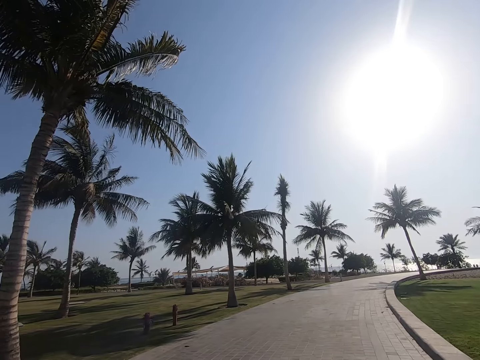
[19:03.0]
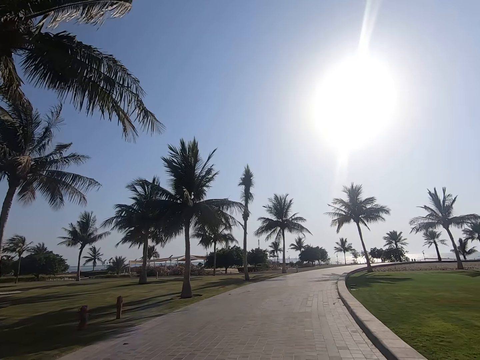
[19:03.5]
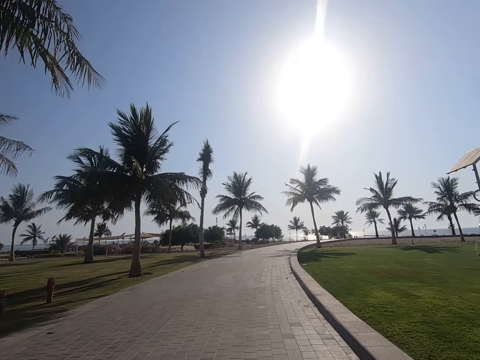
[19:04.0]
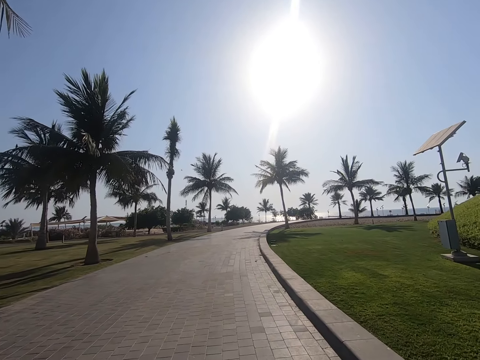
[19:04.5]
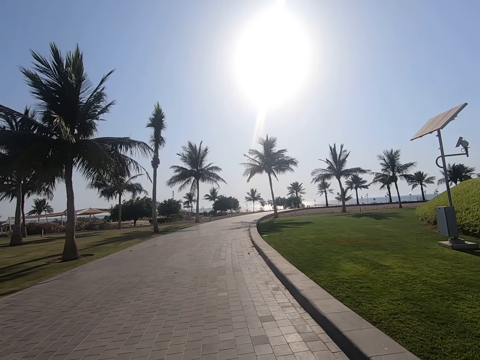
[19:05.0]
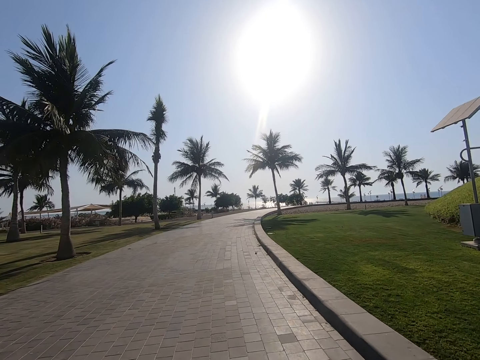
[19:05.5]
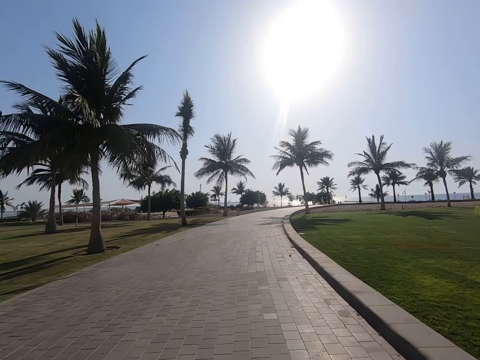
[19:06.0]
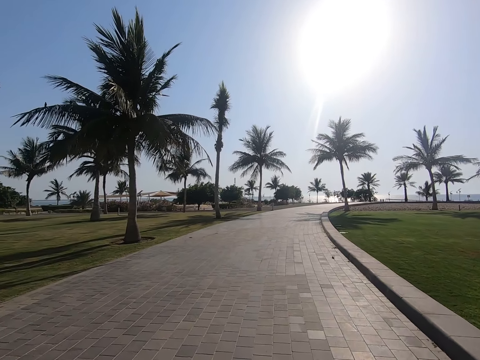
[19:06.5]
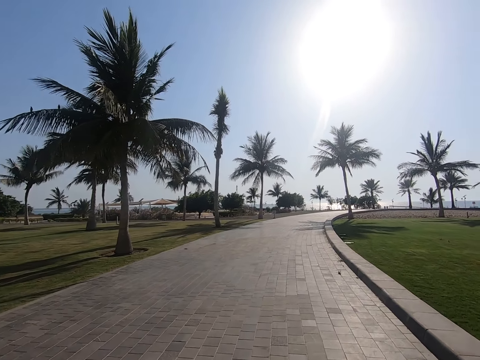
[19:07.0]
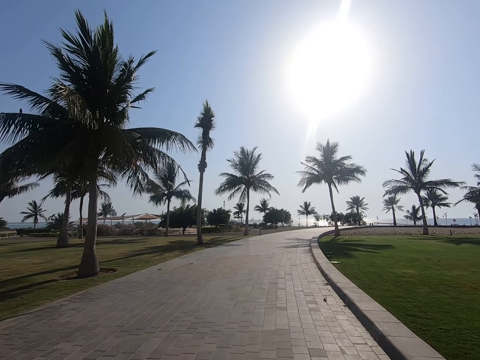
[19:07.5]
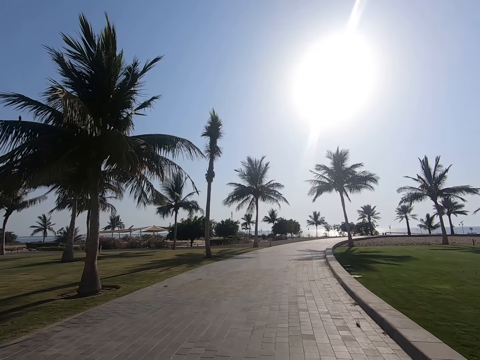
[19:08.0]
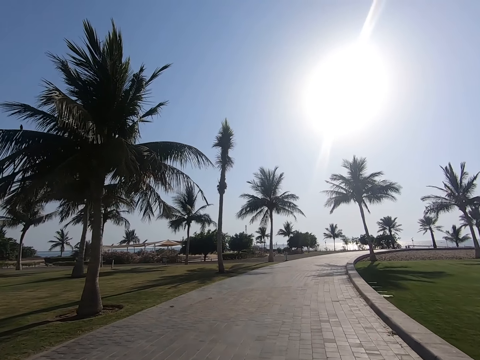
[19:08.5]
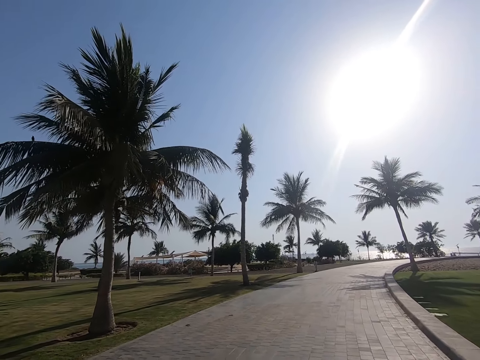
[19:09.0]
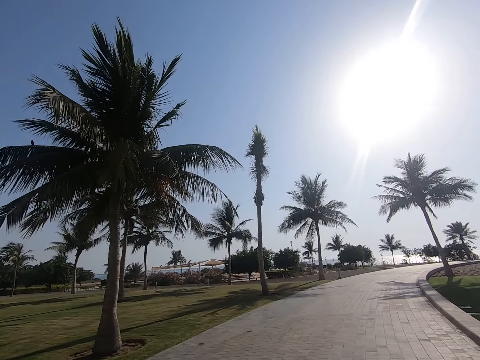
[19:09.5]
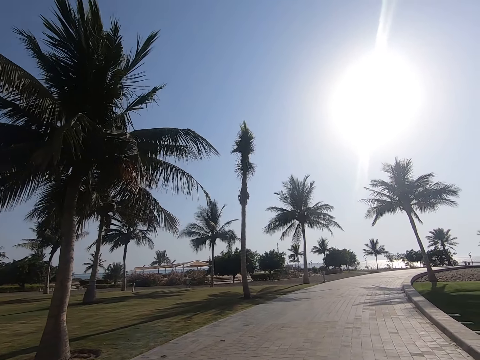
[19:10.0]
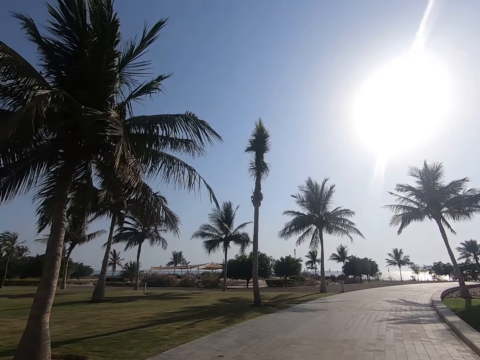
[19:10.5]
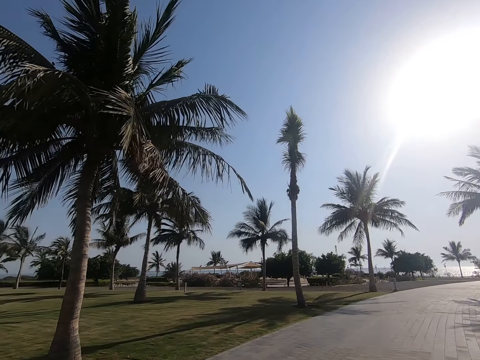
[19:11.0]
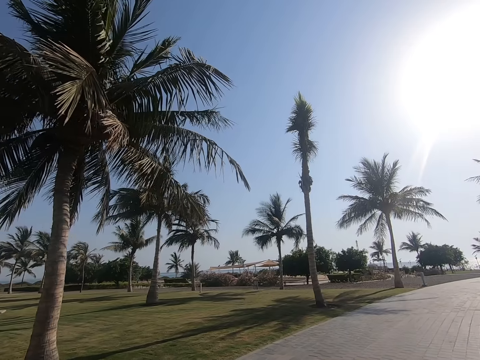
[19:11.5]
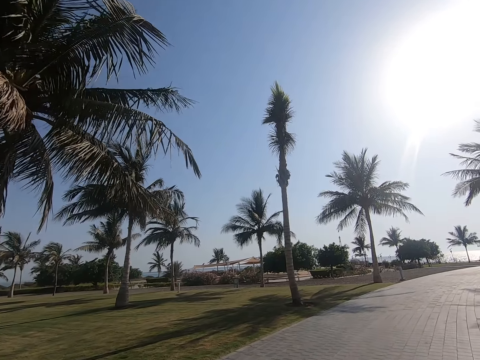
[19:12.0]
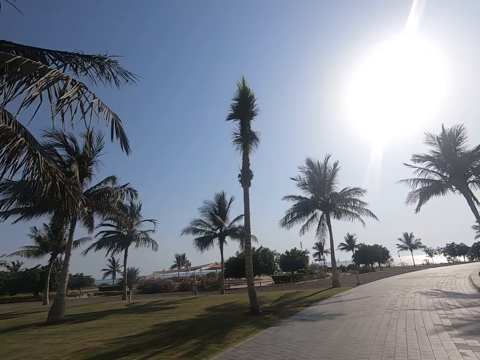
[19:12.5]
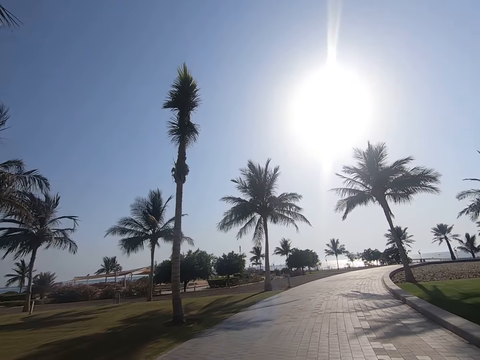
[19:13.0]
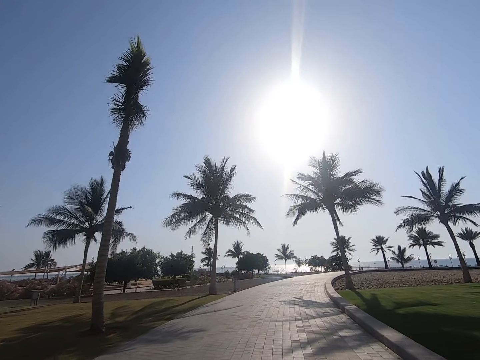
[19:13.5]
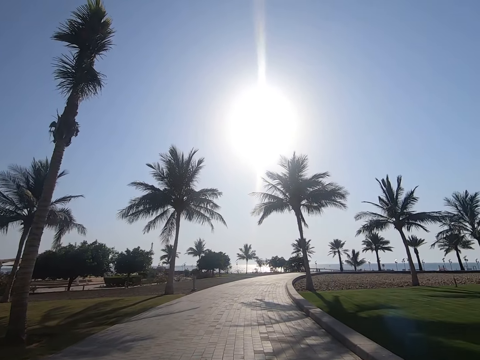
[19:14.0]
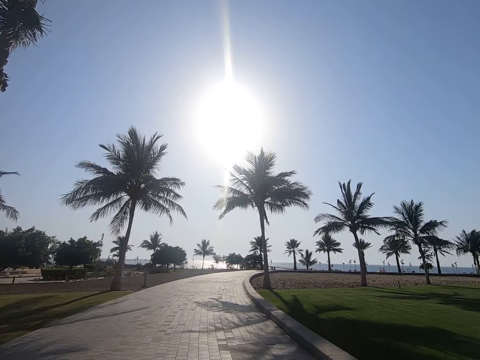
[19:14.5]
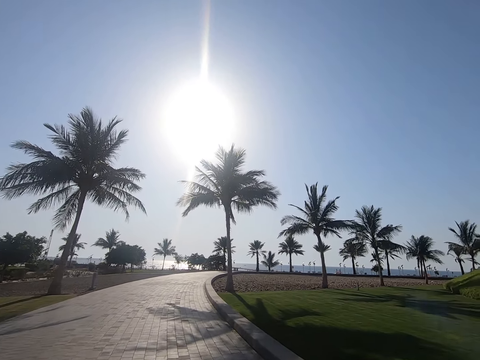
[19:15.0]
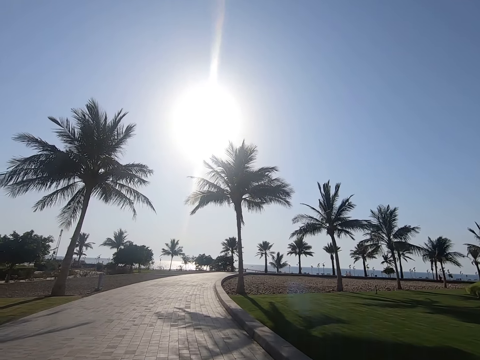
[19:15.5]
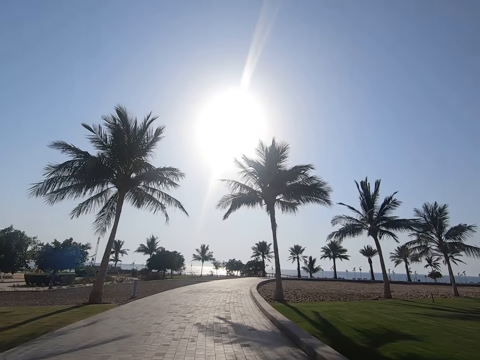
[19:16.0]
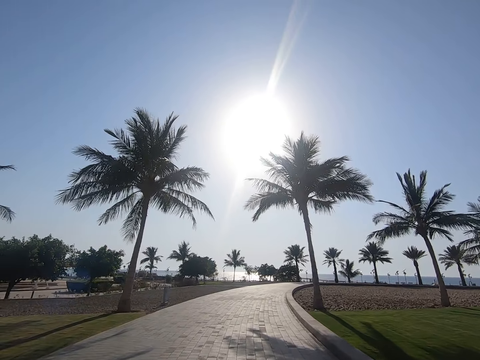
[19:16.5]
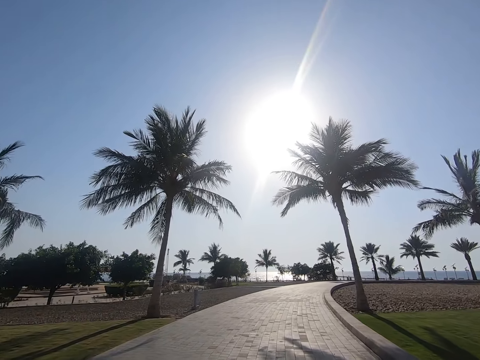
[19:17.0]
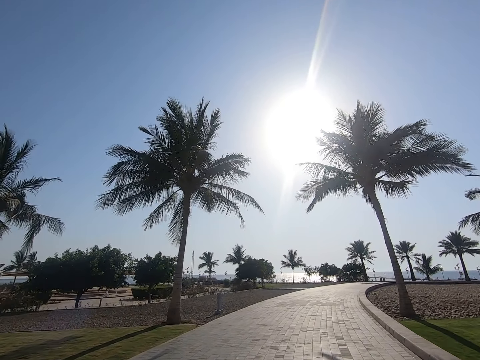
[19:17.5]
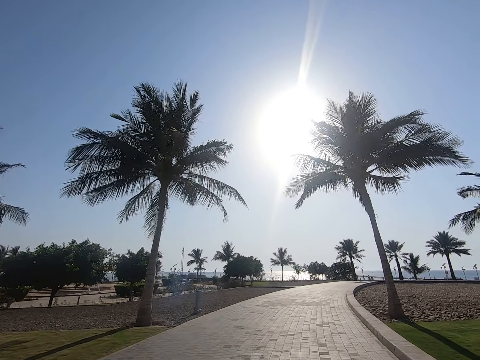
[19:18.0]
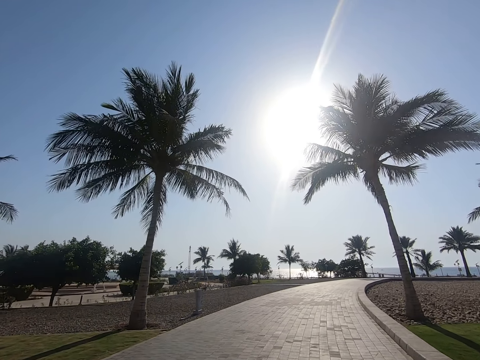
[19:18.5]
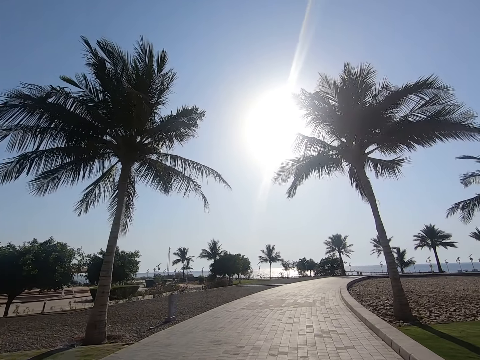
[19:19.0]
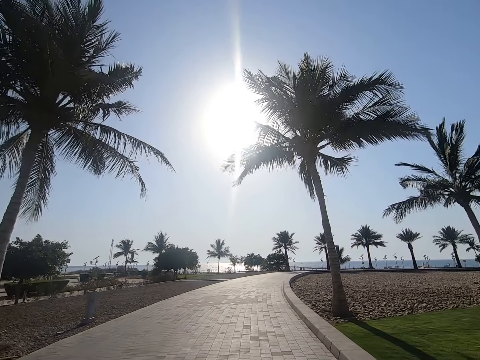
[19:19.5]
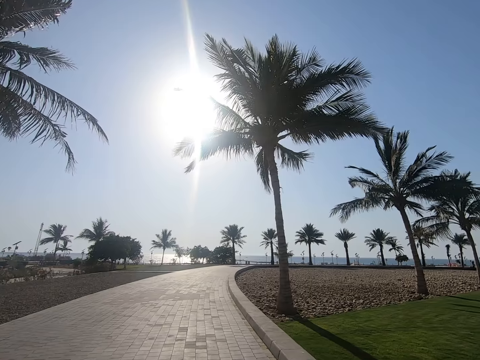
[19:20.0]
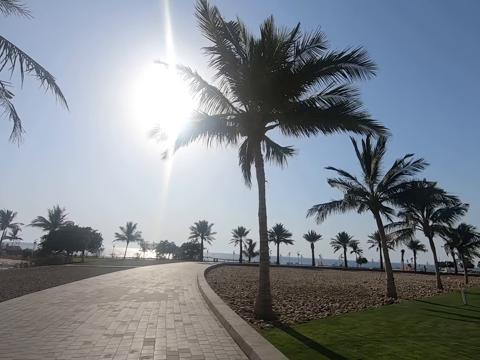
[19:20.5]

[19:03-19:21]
The camera wearer looks around. They ride on. They look around. They ride on the road.

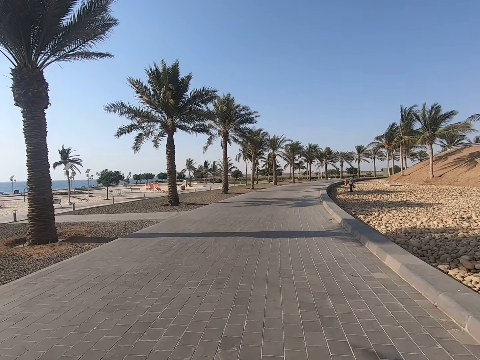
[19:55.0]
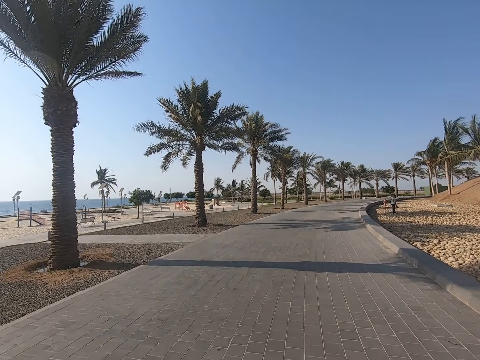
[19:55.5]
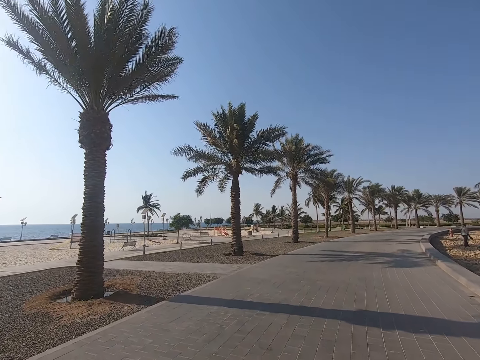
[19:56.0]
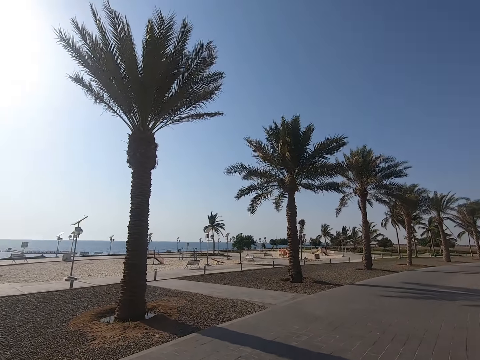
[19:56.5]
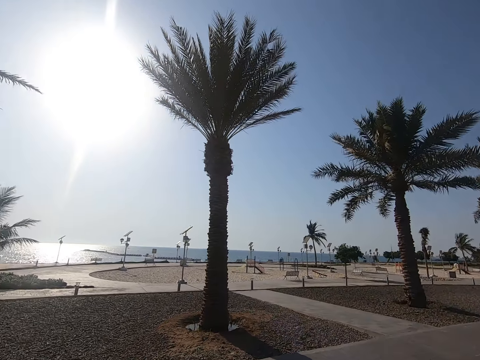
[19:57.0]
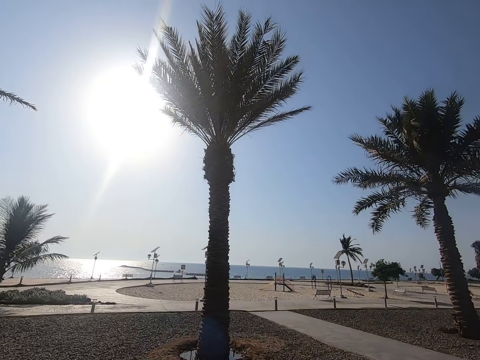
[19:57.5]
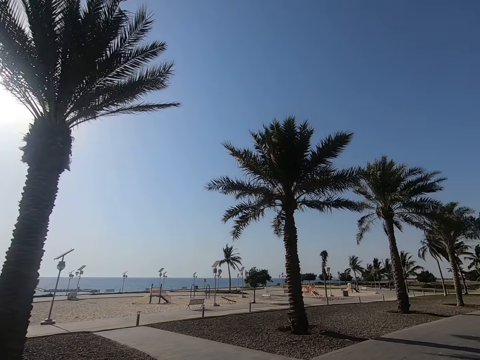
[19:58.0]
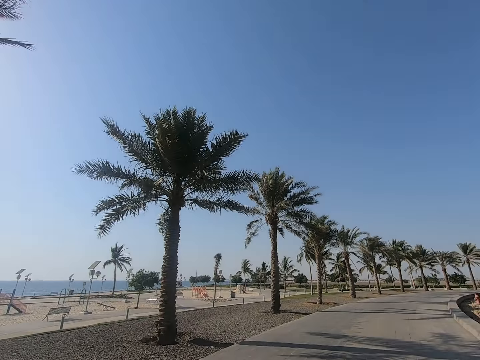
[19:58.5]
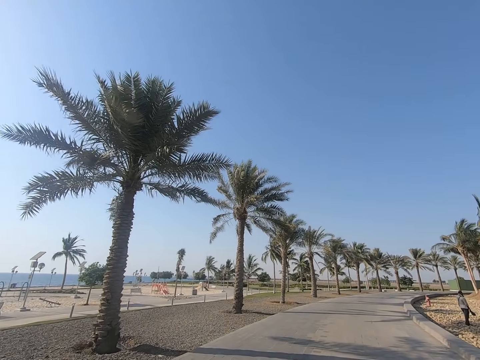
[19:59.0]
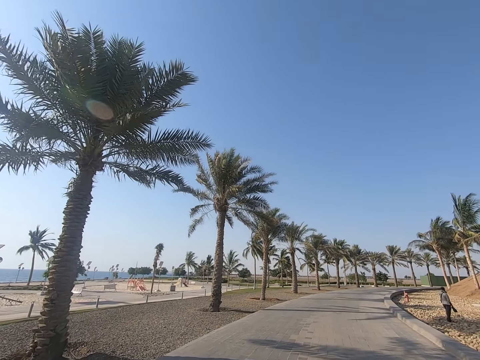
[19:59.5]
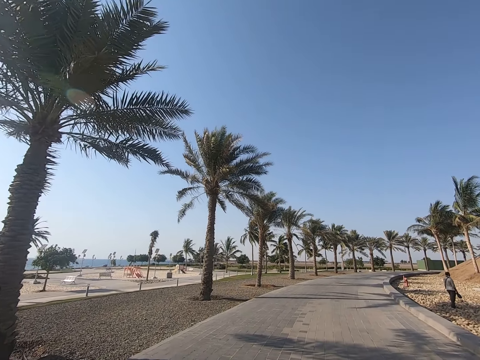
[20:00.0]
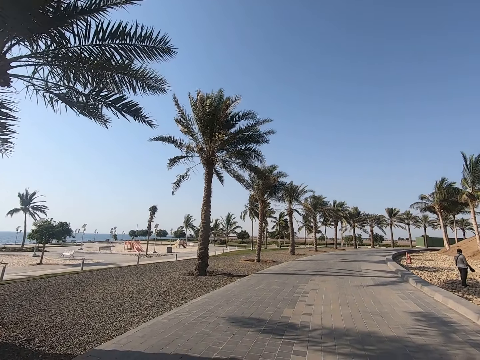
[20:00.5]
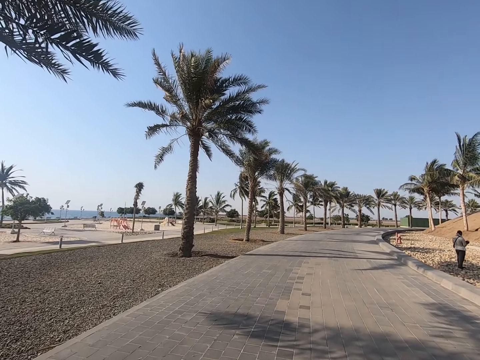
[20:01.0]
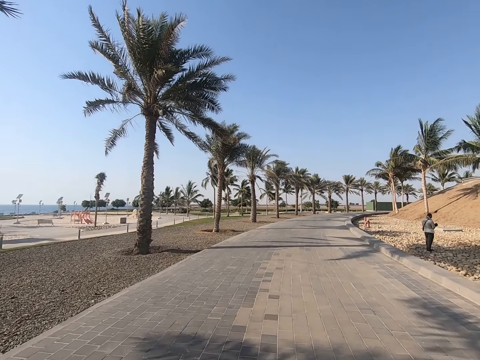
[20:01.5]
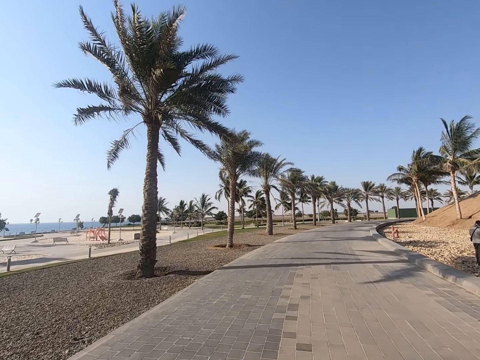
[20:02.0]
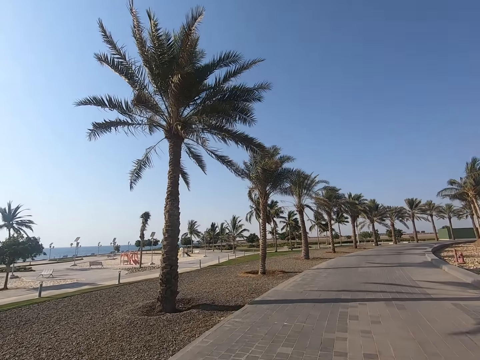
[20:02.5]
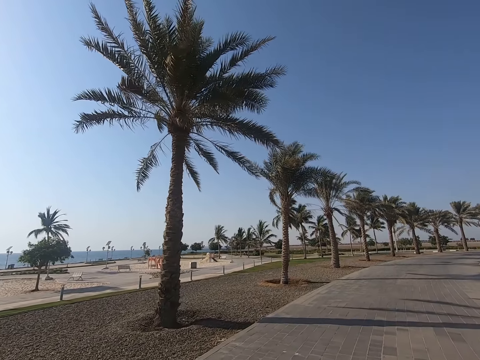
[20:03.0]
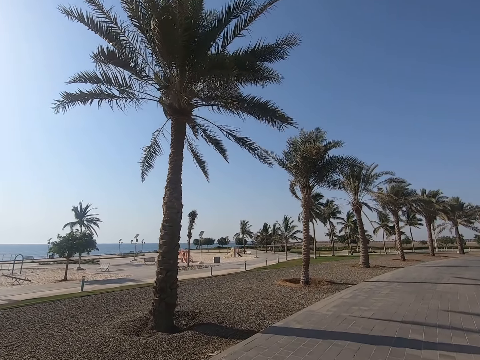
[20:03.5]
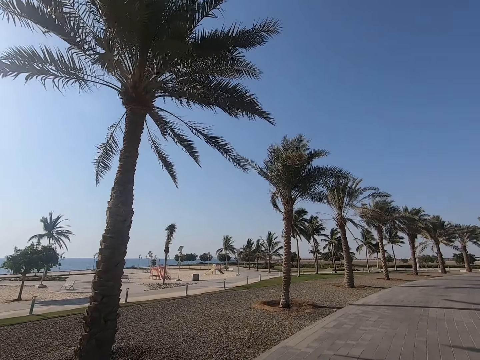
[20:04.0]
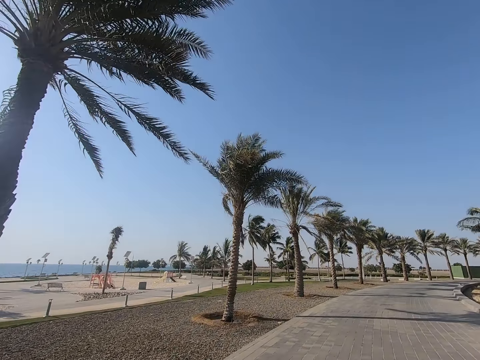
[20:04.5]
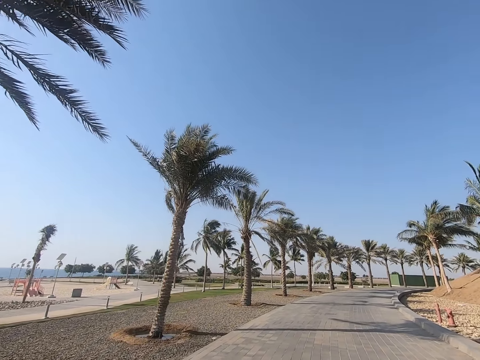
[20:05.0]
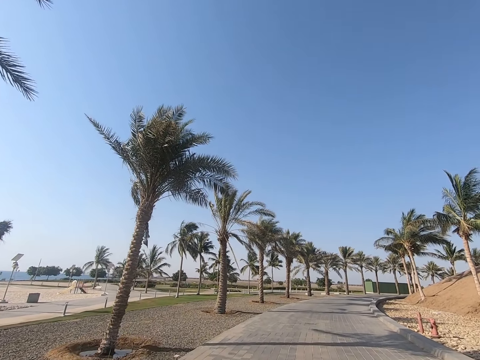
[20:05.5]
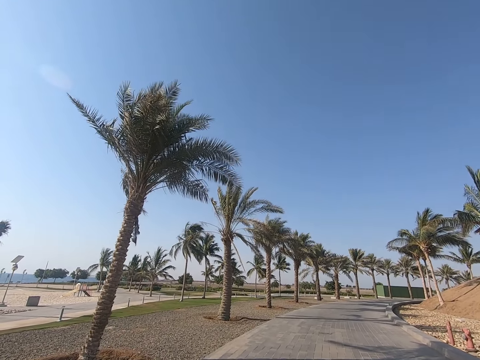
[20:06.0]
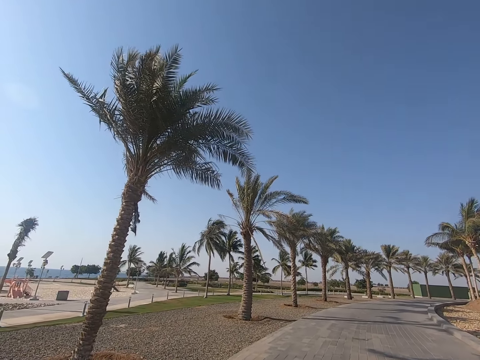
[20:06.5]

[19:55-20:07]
The camera wearer looks around. They ride on. They look around.
